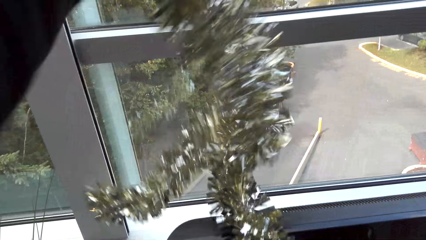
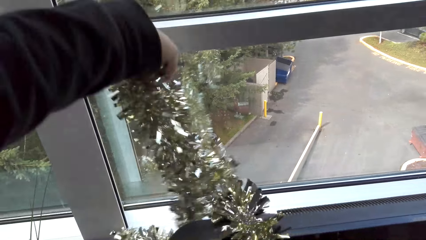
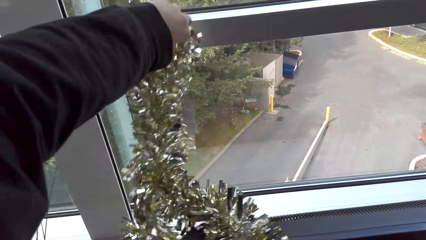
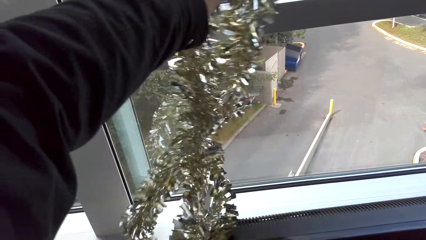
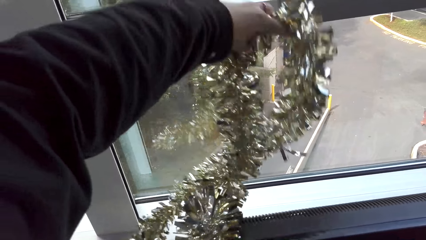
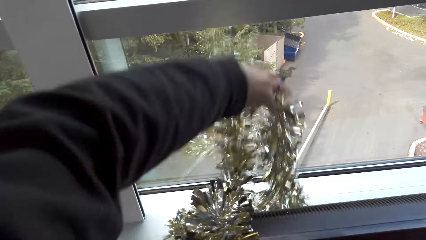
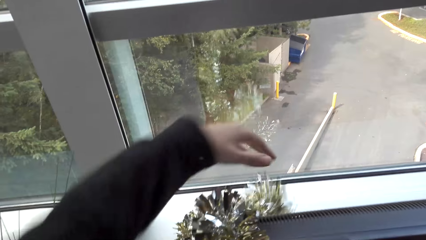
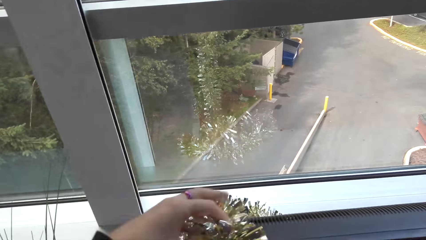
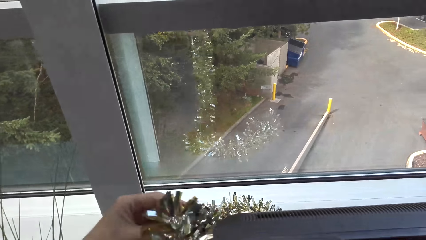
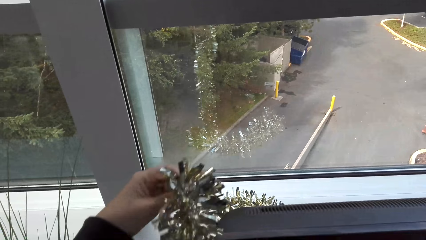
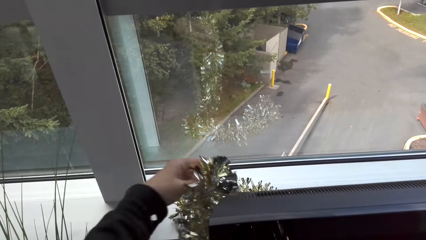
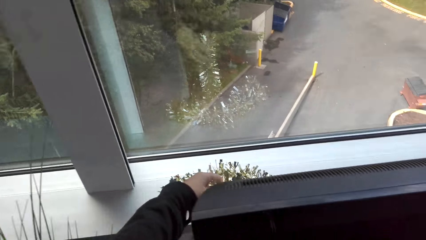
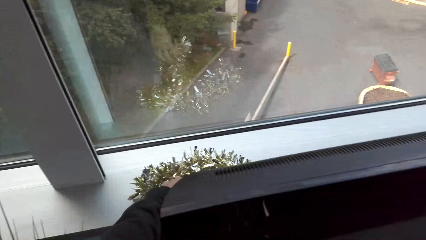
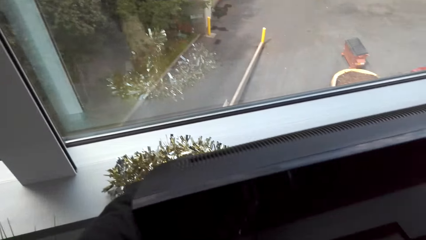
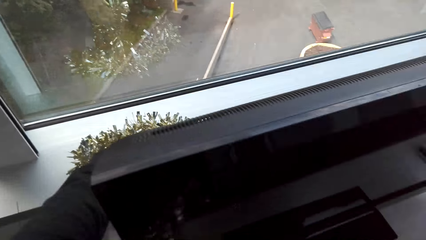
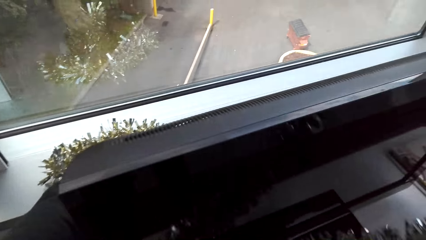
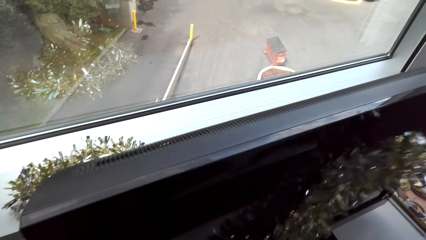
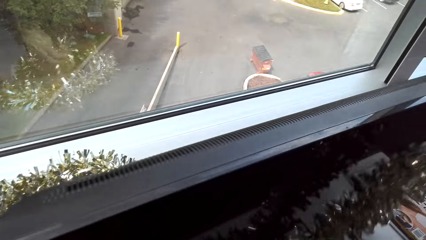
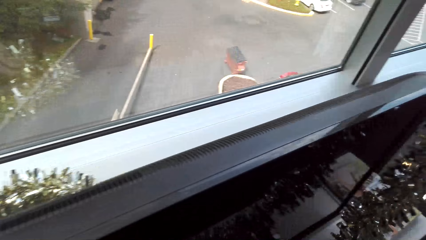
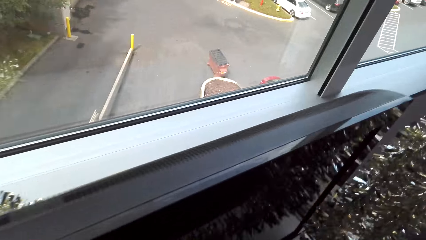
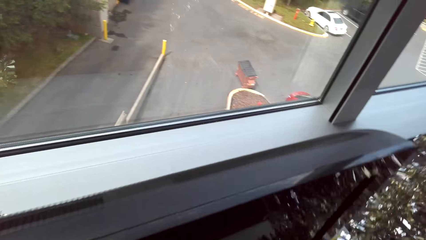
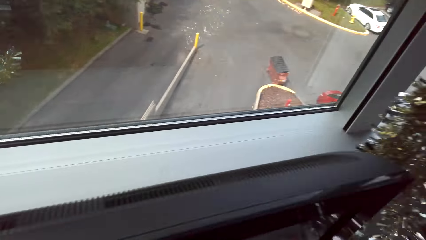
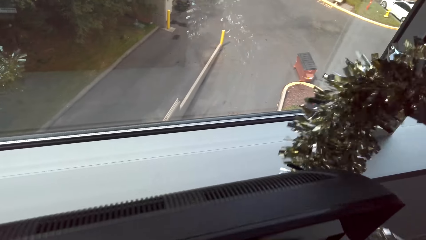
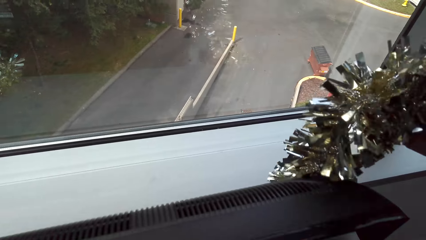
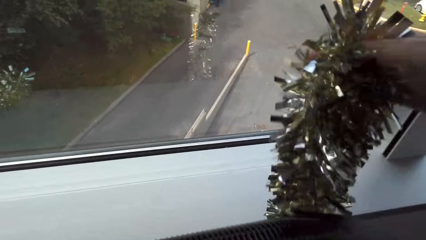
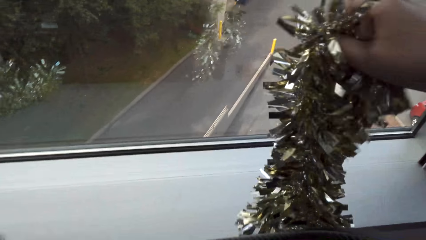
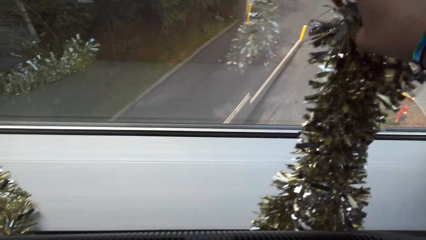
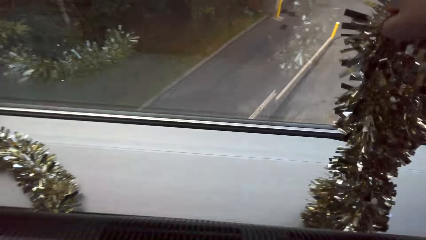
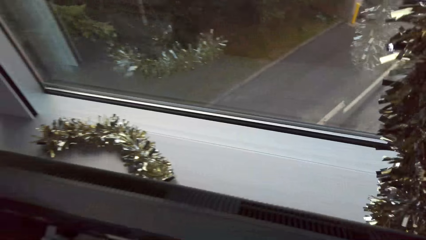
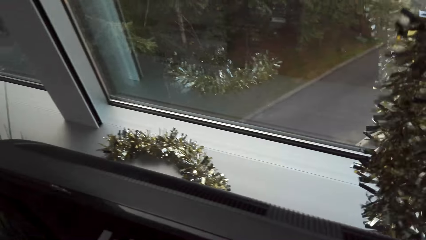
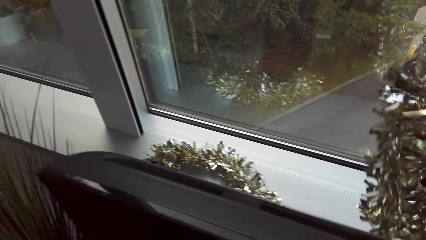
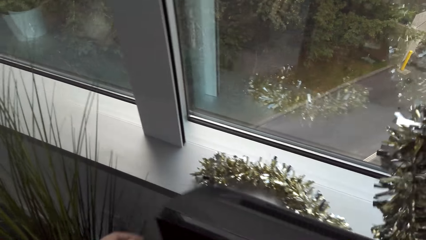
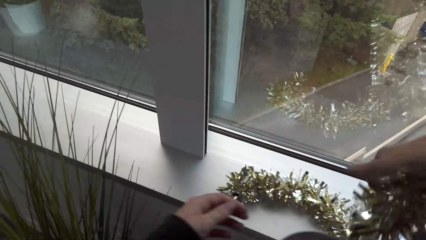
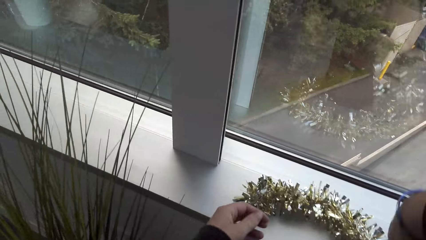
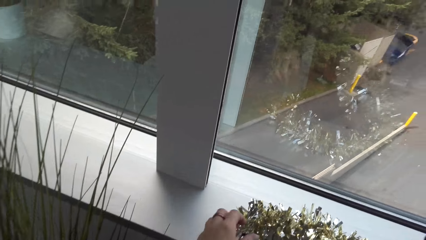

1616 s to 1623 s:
The camera wearer puts flowers on the window frame.

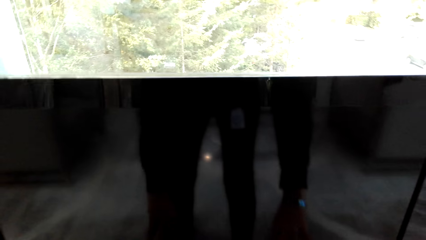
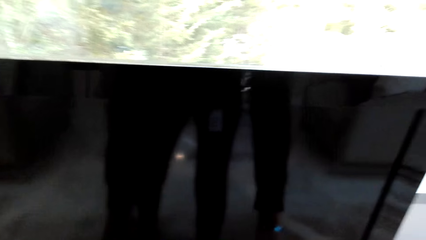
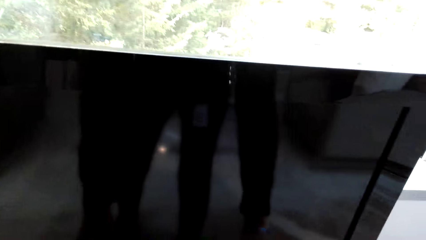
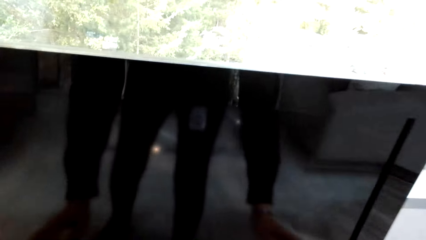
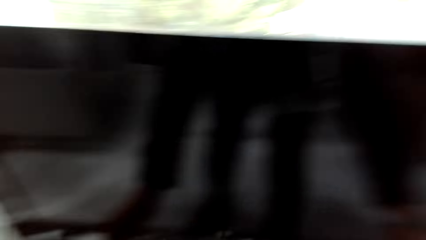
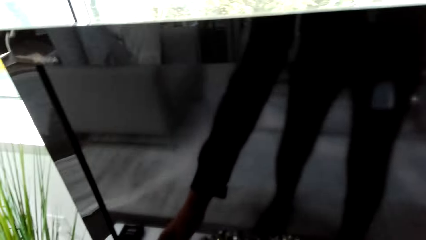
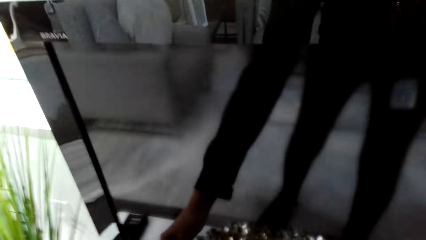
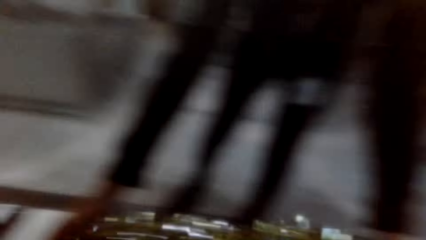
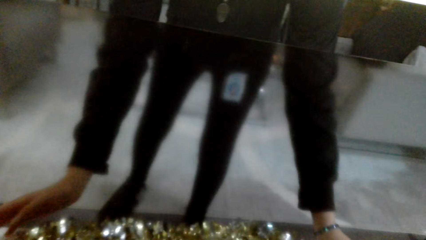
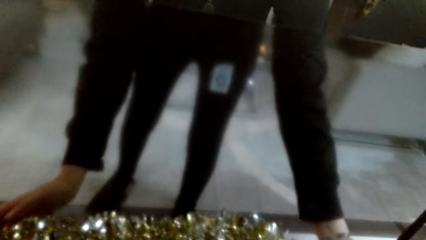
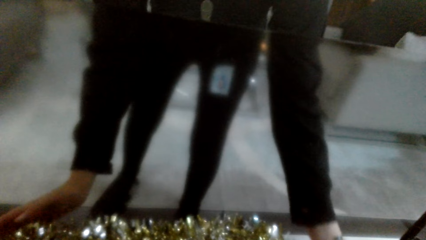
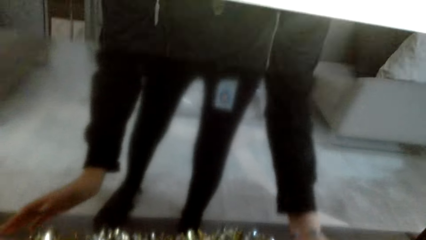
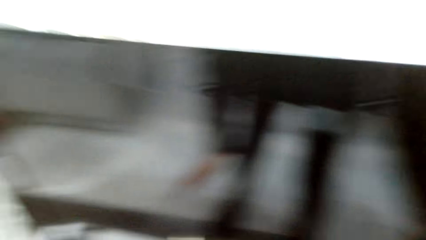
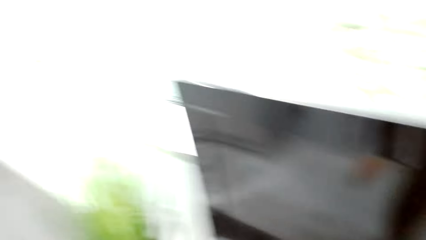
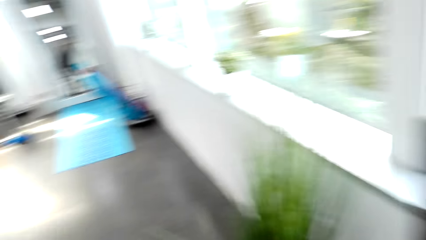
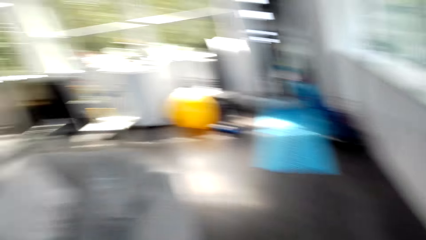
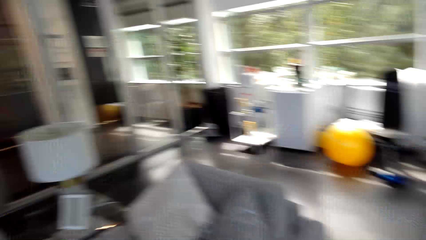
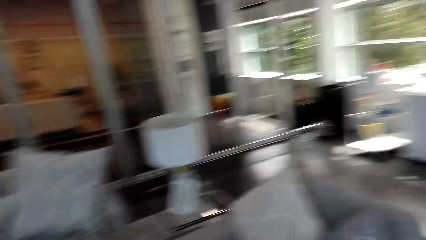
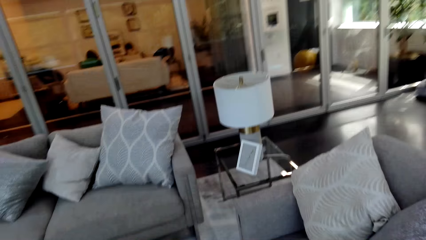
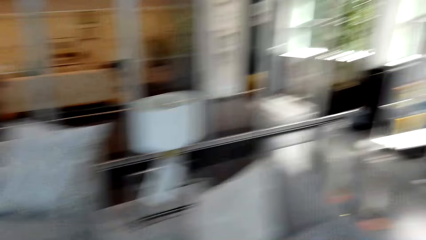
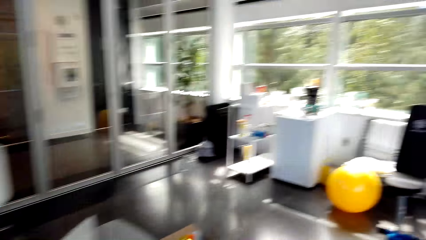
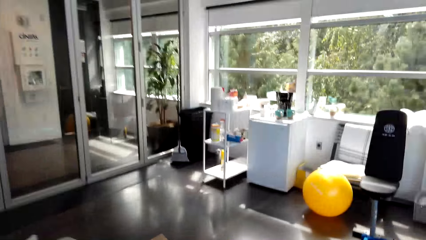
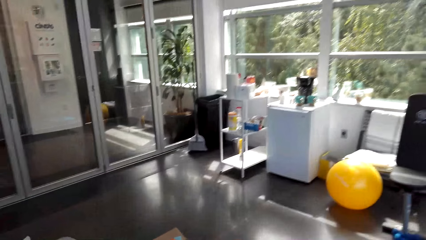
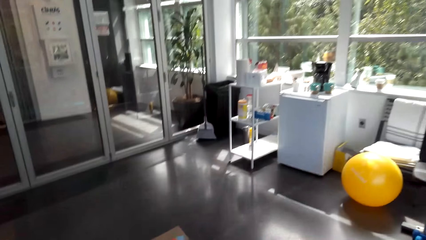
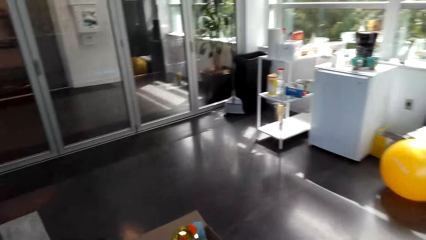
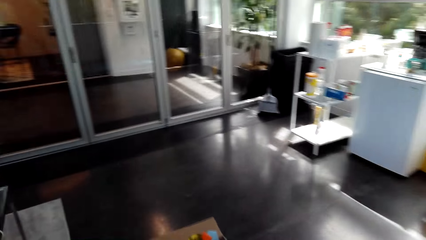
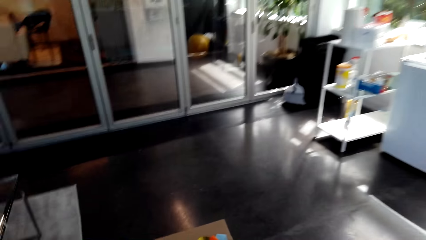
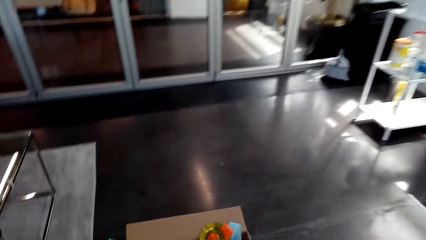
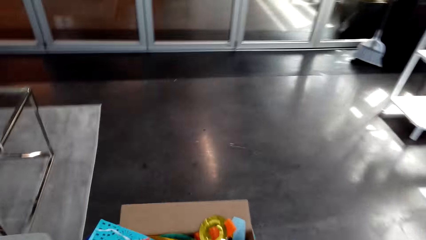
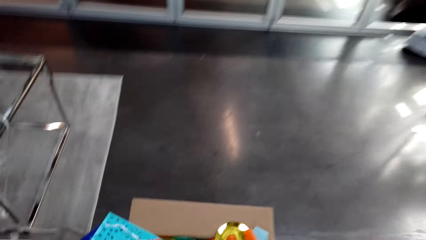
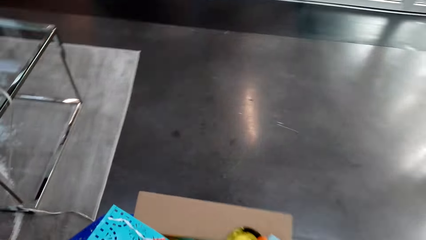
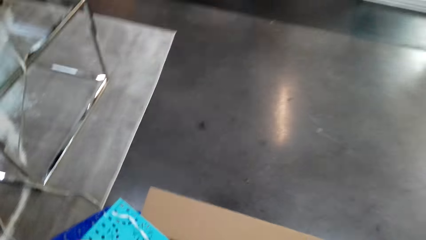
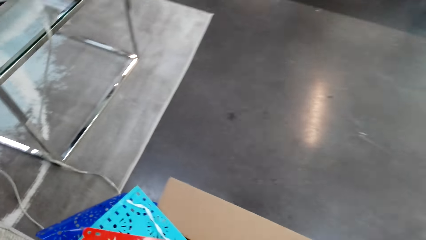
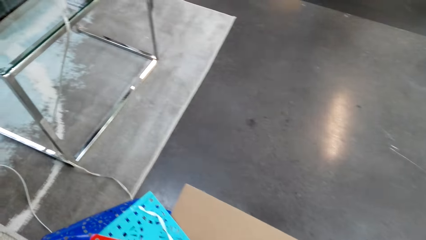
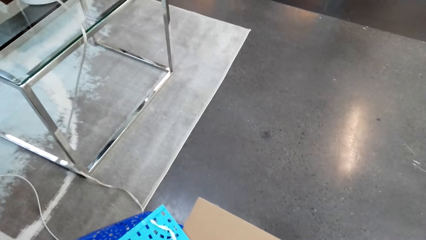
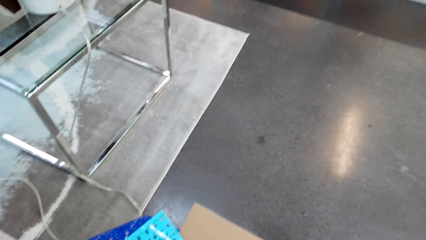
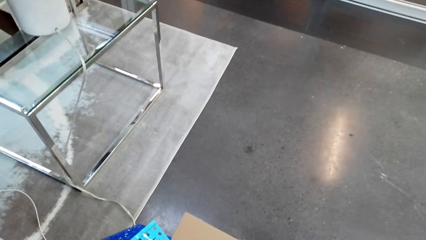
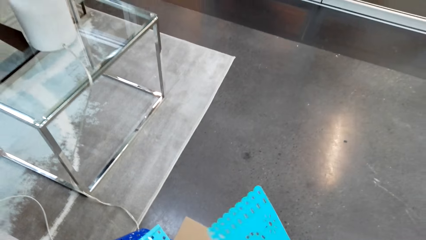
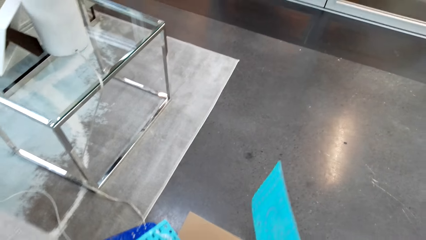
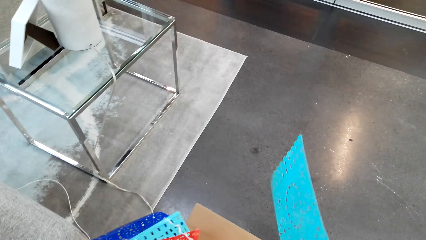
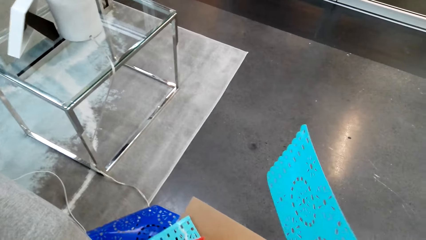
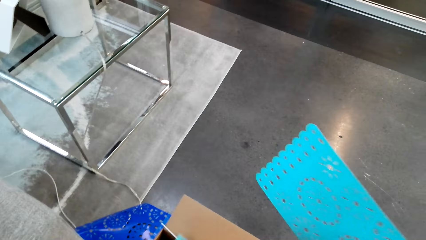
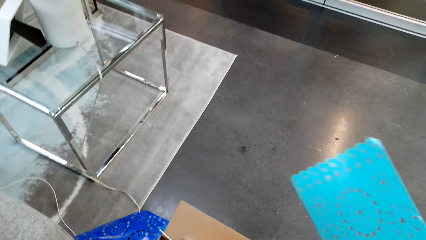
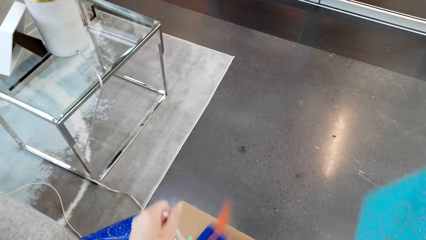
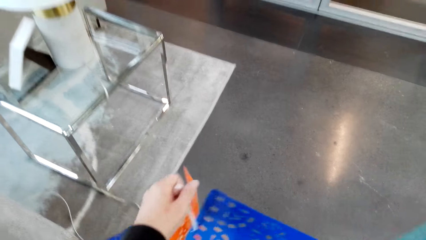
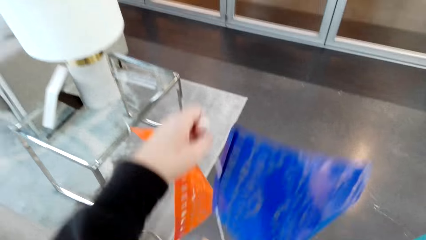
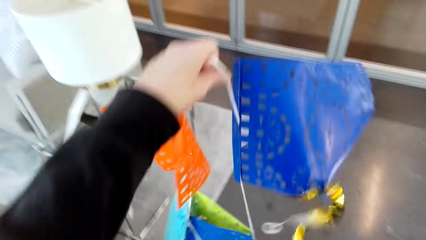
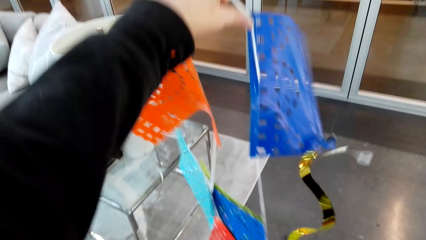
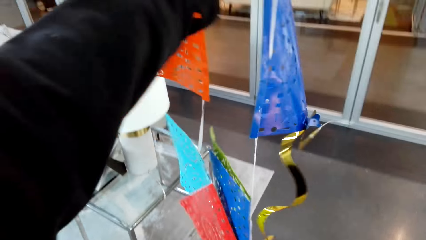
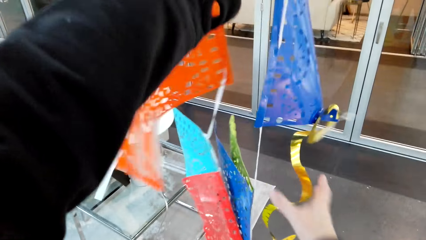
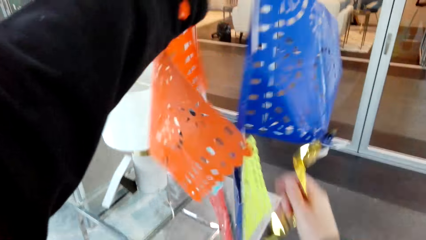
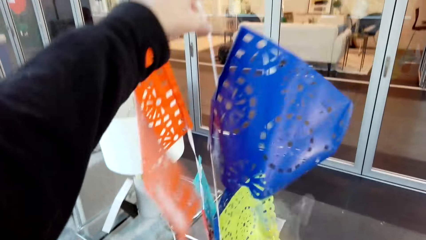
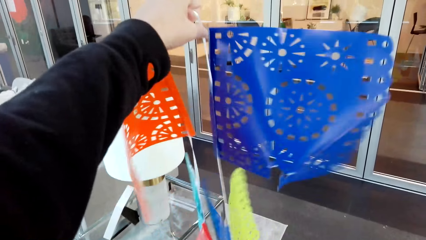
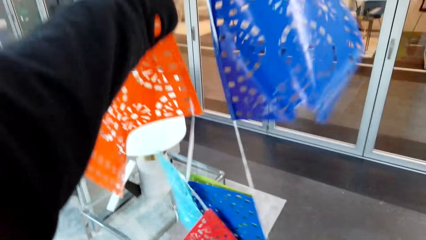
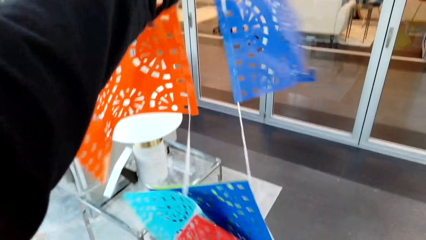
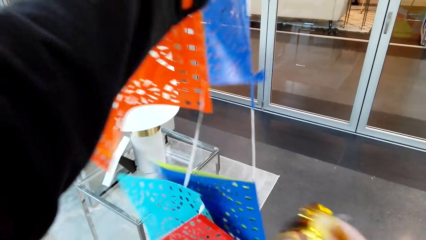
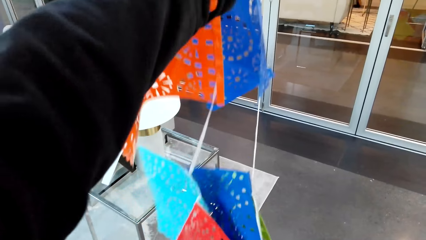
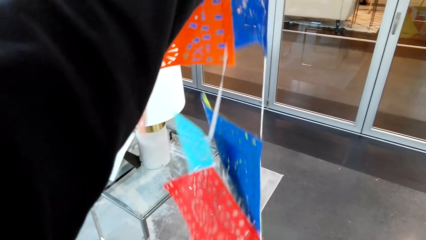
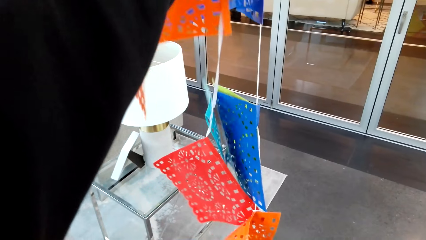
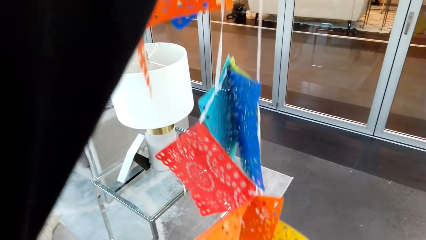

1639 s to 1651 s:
The camera wearer looks around the room. They walk around the room. They stare in the room. They take the dining table pads or party decorations from the floor. They look at the party decorations. They straighten the dining table pads.
